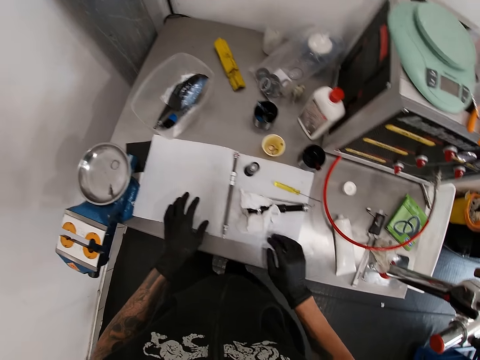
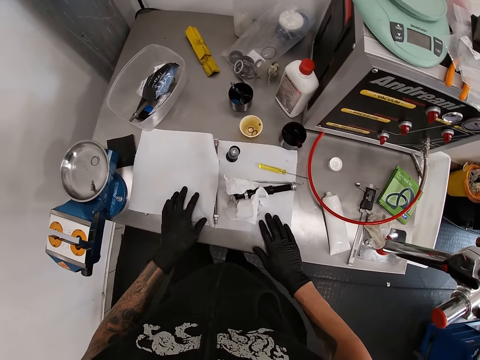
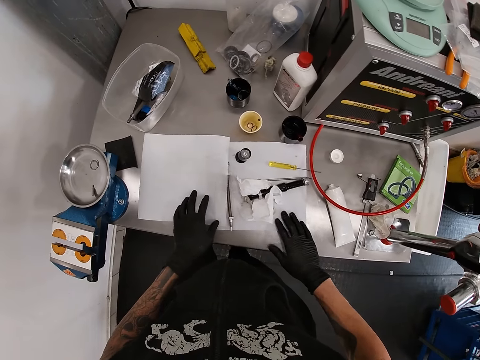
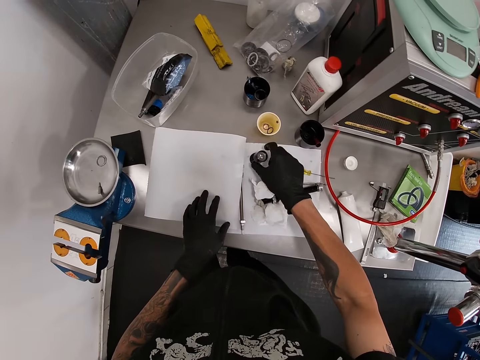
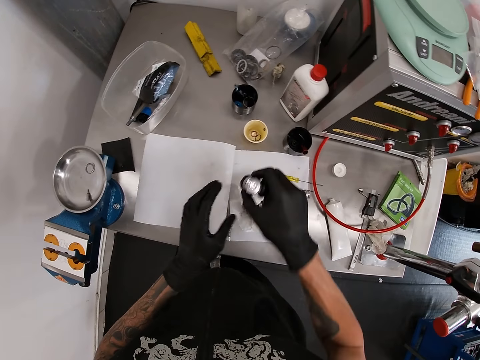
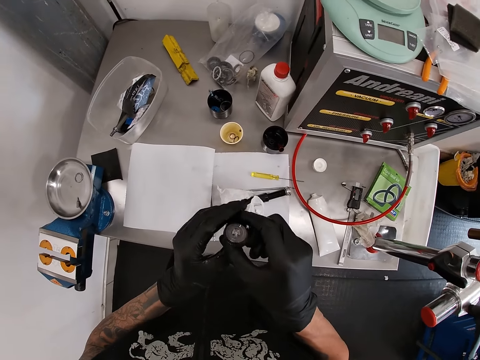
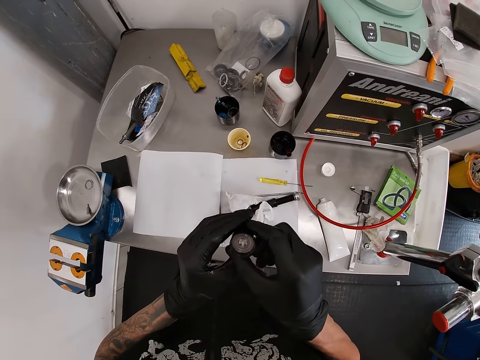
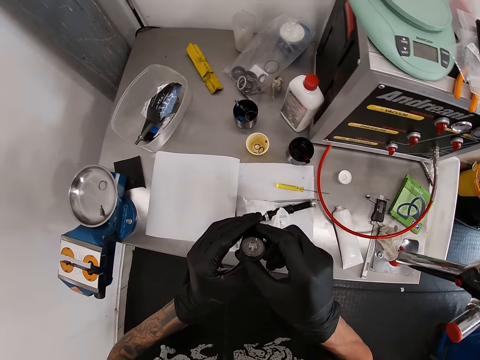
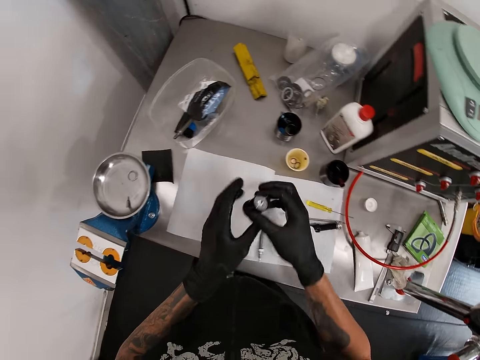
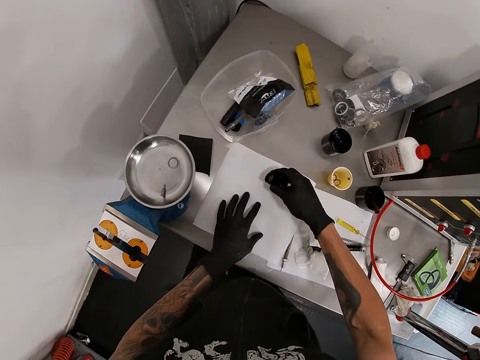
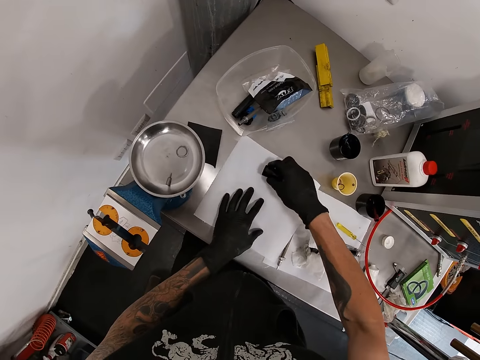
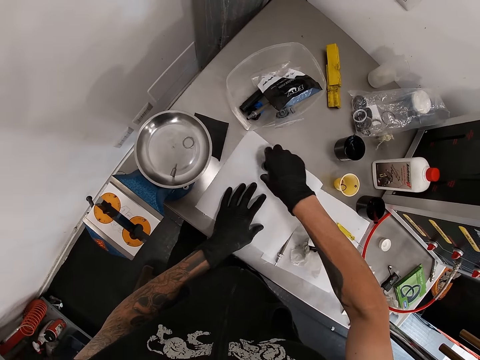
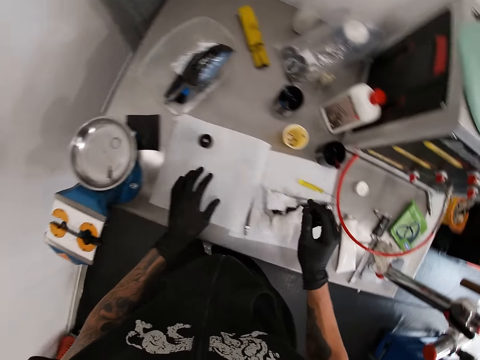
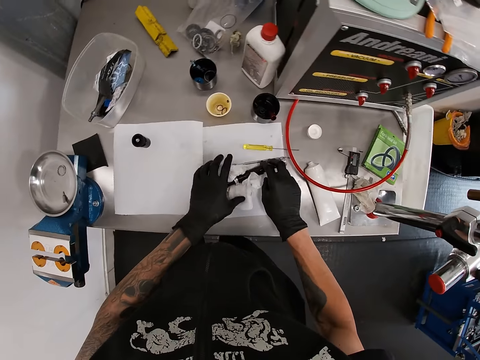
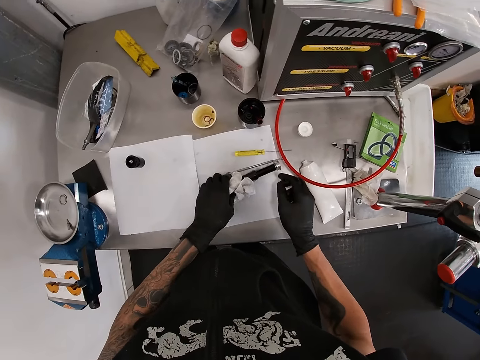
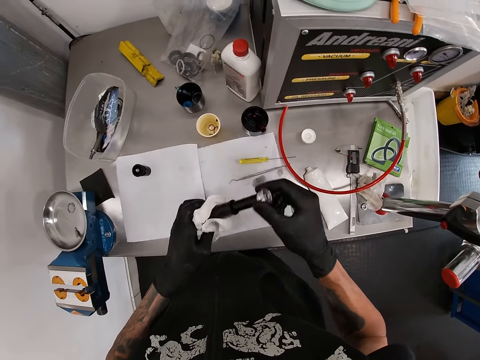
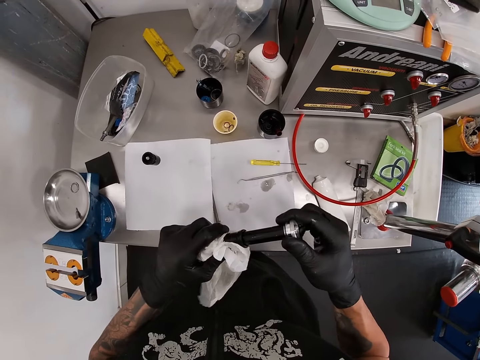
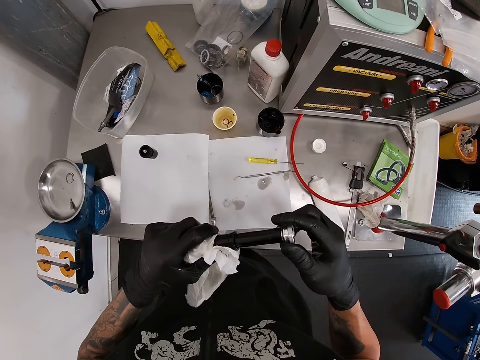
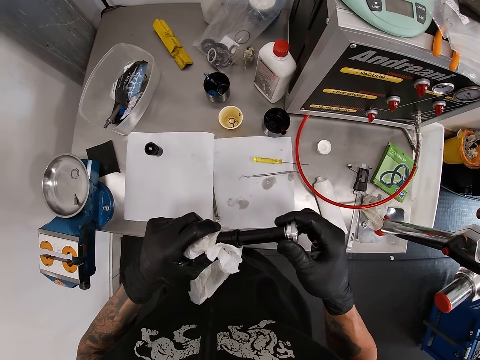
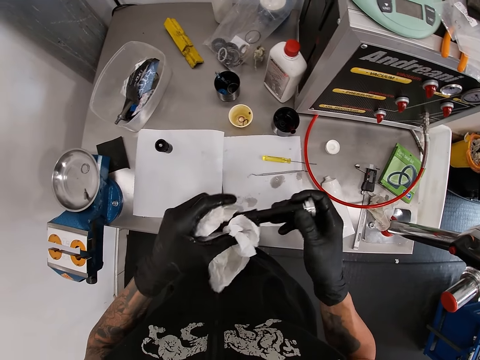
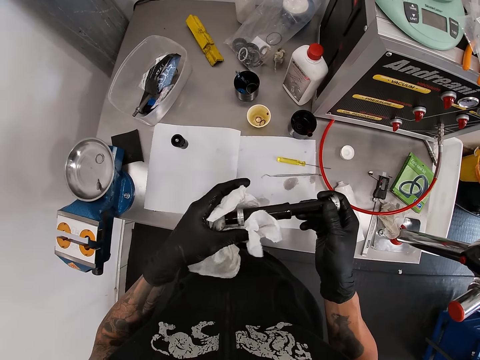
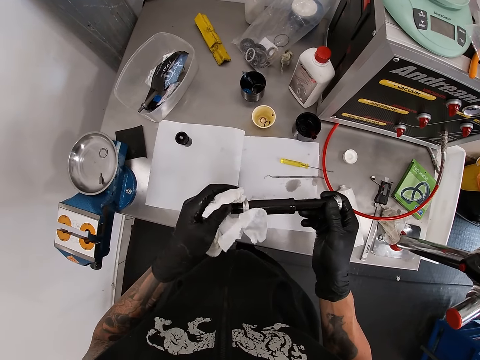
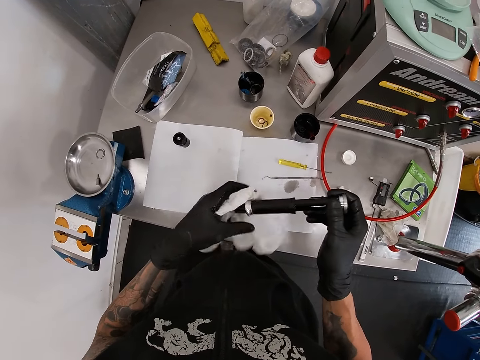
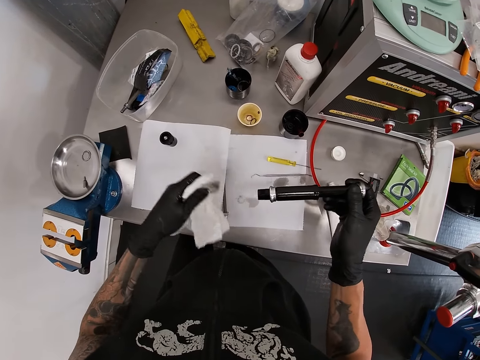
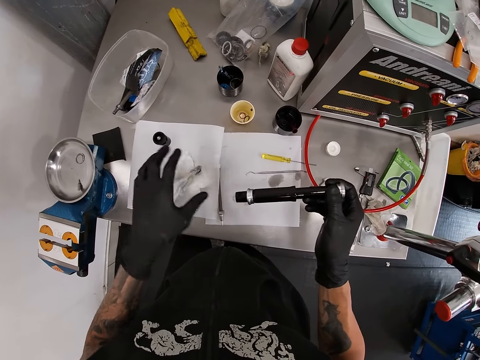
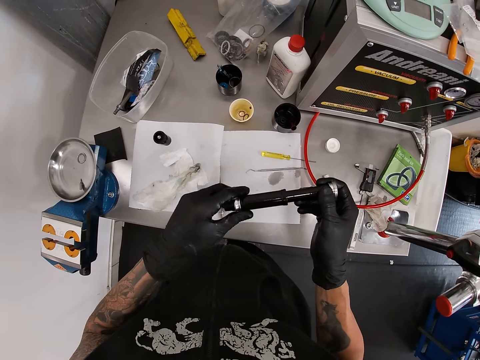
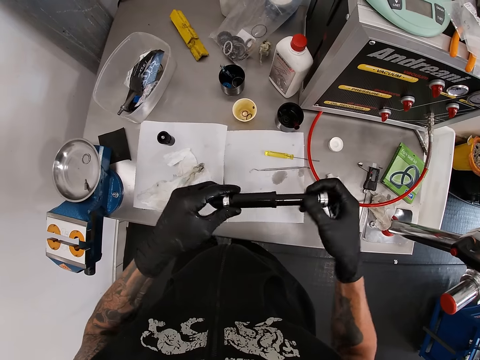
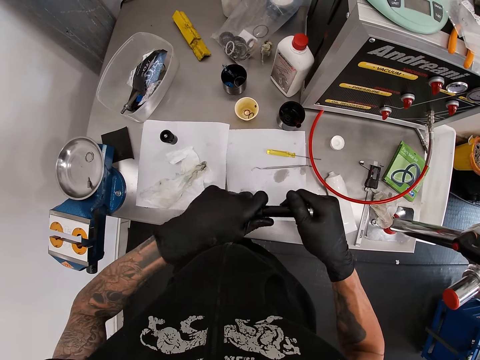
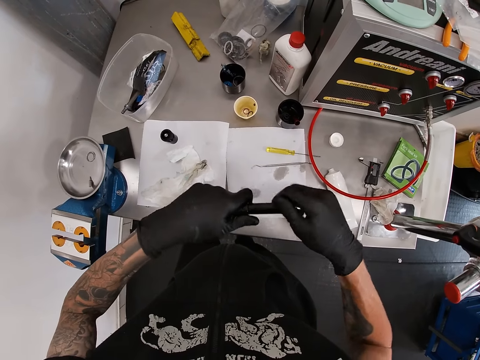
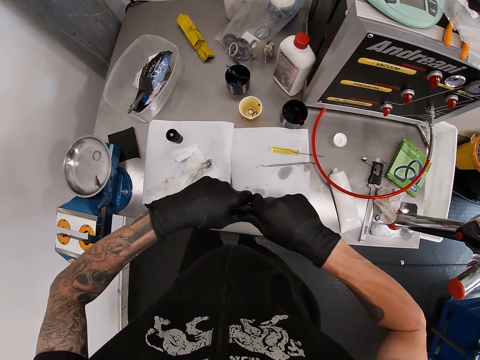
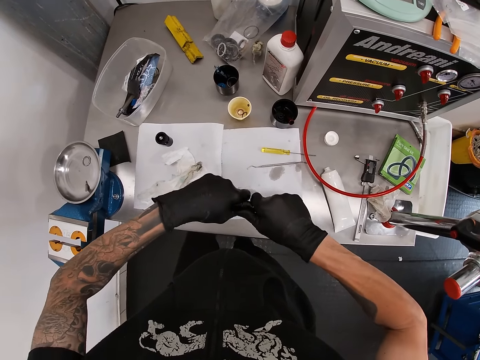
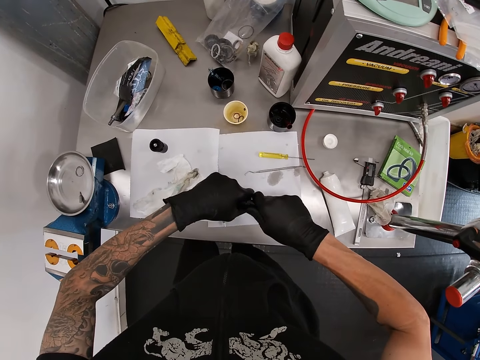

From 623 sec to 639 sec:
The camera wearer adjusts the paper towels on the workbench with his gloved hands. He looks around a garage. He lifts the nut on the paper towel with his right gloved hand. He picks up a rod from a table. He holds up the nut with his gloved hands. He holds the rod, and puts down the rod on the table. He drops the nut in his right gloved hand on the paper towel. He lifts the dropper post on the workbench with the paper towel around it. He holds up the dropper post with his gloved hands. He wipes the rod with a piece of tissue paper. He pulls out the paper towel from the dropper post with his left gloved hand. He drops the paper towel in his left gloved hand on the workbench. He holds the dropper post with his left gloved hand. He adjusts the rod in his hands. He pulls the bottom of the dropper post with his left gloved hand.

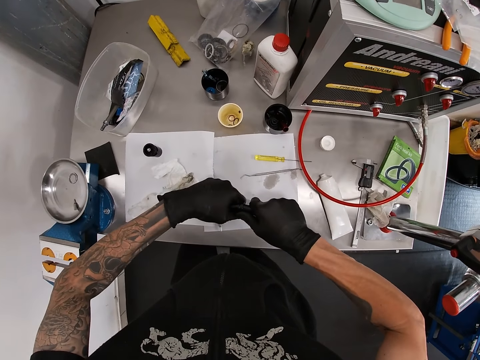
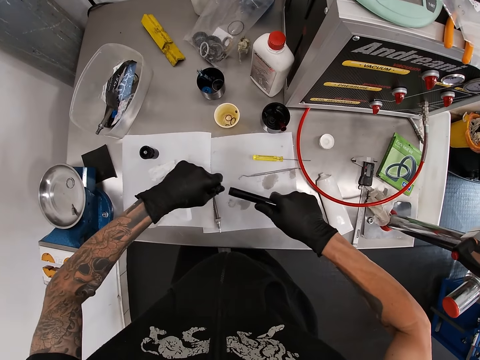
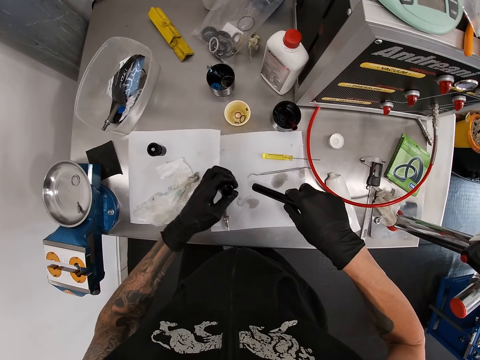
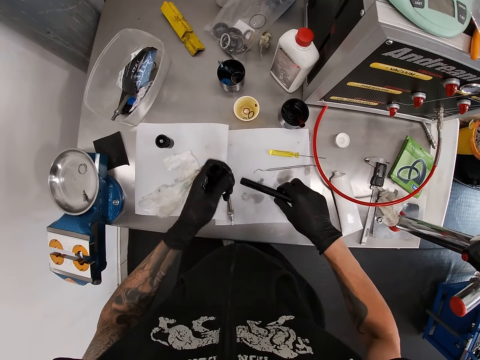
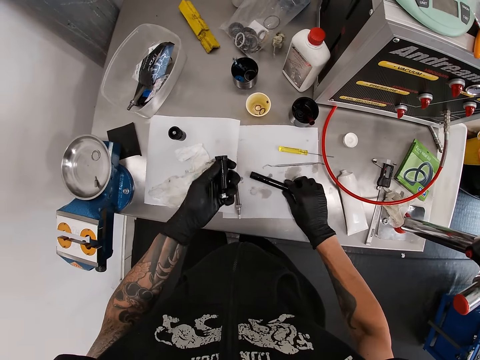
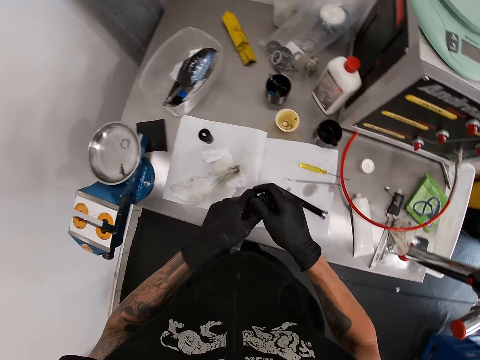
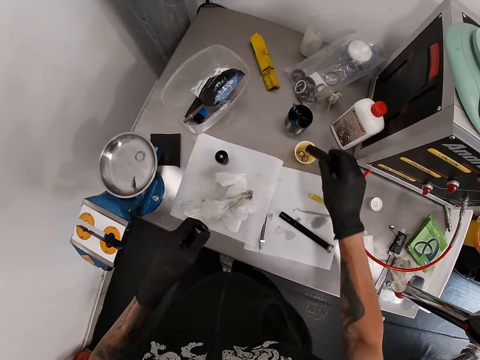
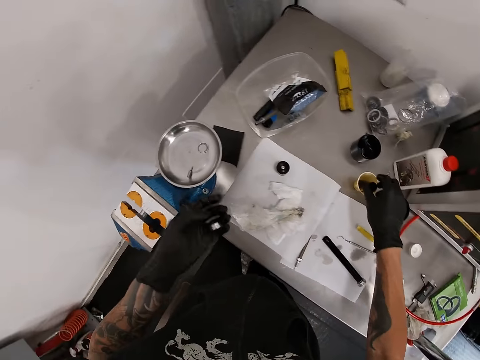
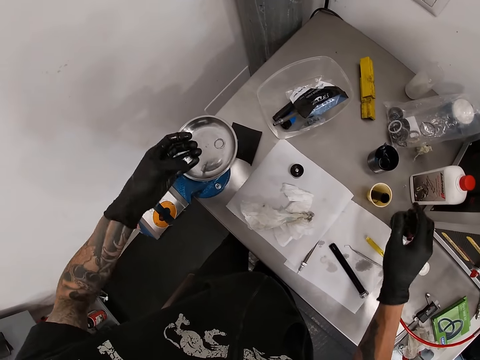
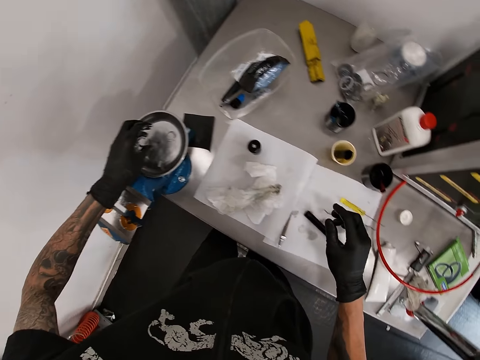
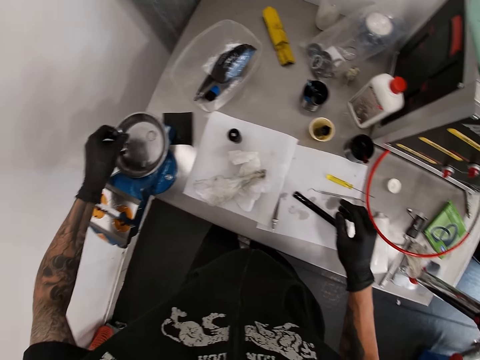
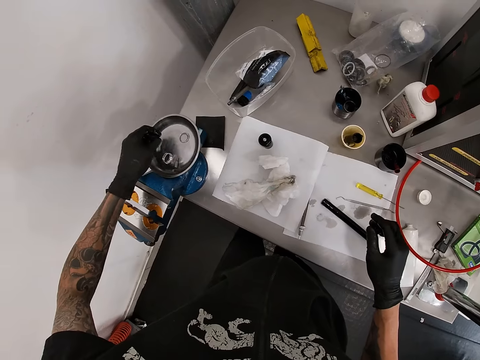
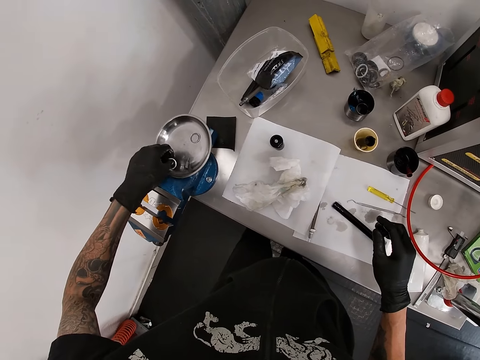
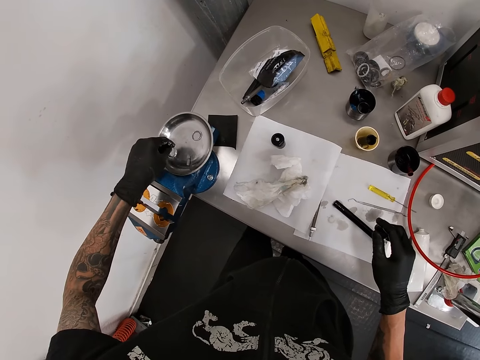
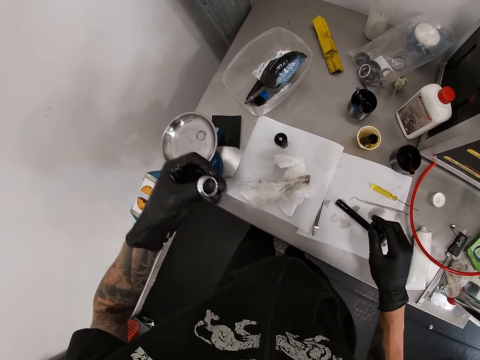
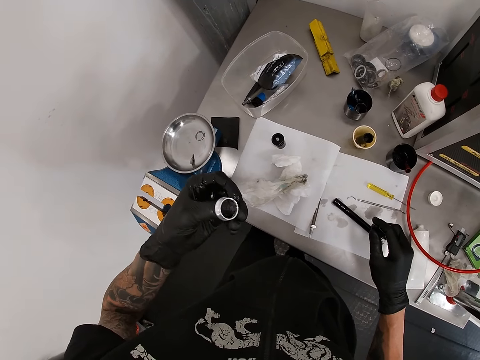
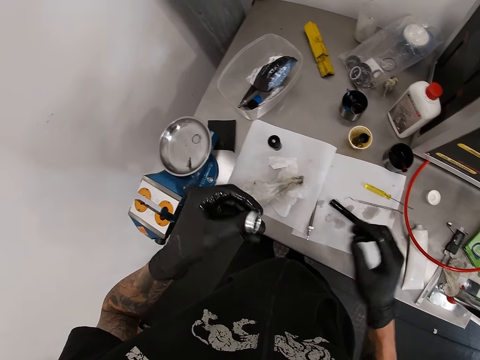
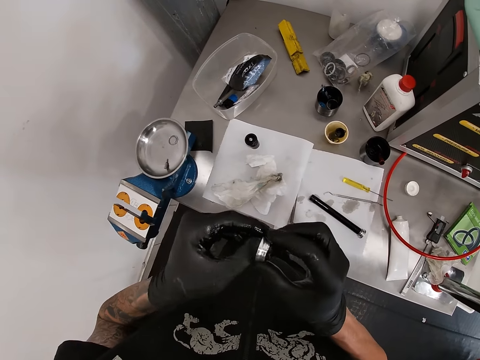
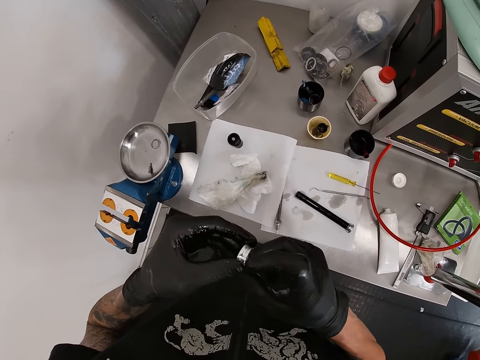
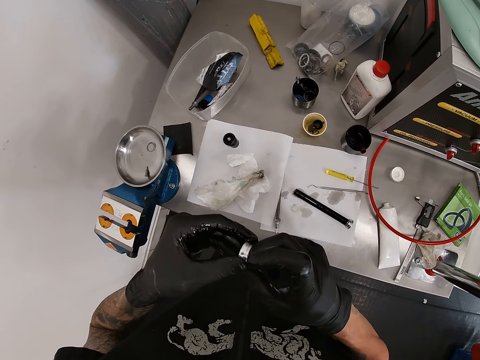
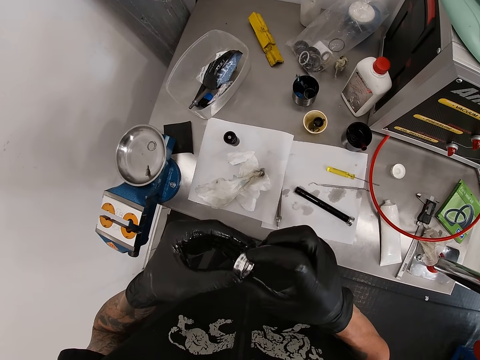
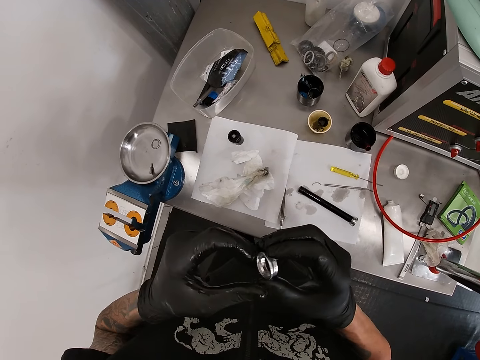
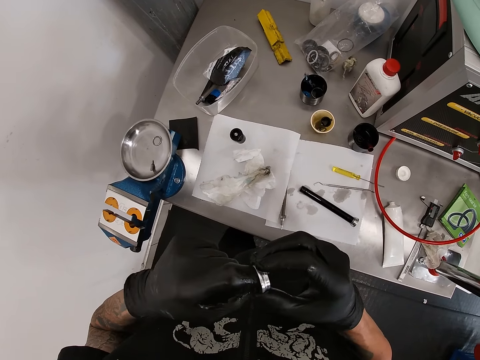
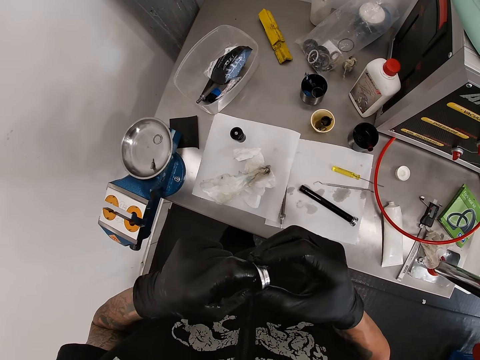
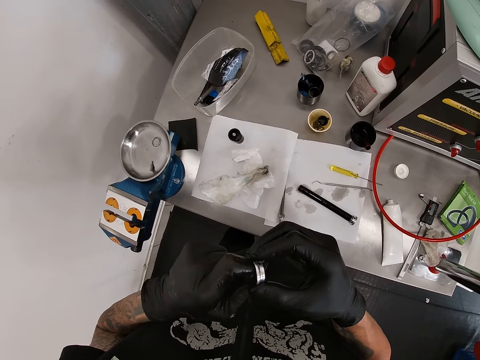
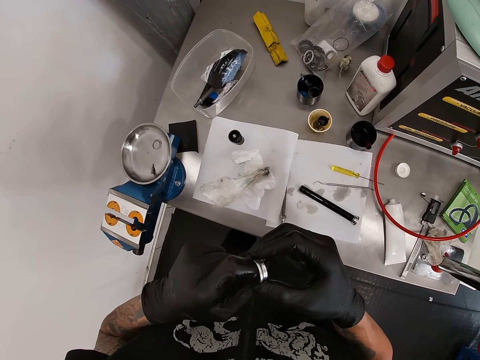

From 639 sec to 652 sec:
The camera wearer divides a rod into two. He drops the top of the dropper post in his right gloved hand on the paper towel. He passes the bottom of the dropper post in his left gloved hand to his right gloved hand. He drops the bottom of the dropper post in his right gloved hand into a plastic cup on the workbench. He moves the rod on a table. He drops a ring or nut in his left gloved hand into a steel plate. He lifts the ring in the steel plate with his left gloved hand. He adjusts the nut on the plate. He inspects the ring with his gloved hands. He holds the nut in his hands.
